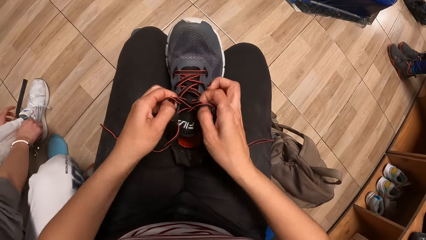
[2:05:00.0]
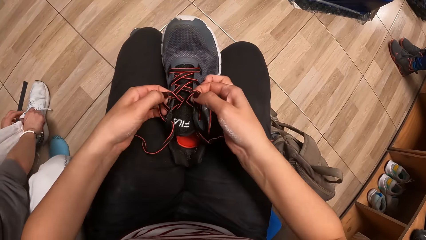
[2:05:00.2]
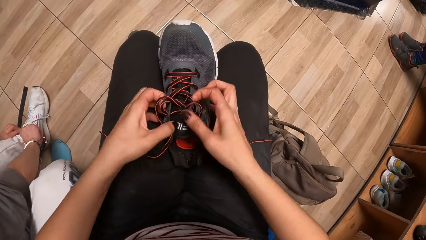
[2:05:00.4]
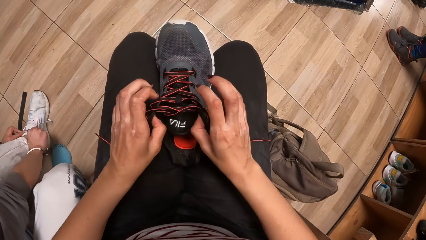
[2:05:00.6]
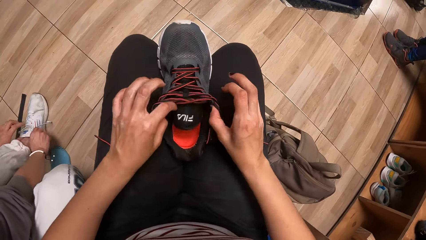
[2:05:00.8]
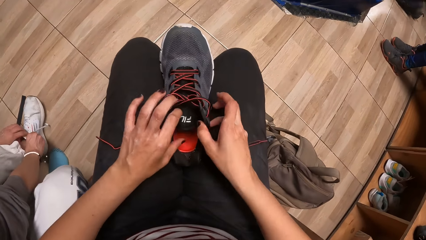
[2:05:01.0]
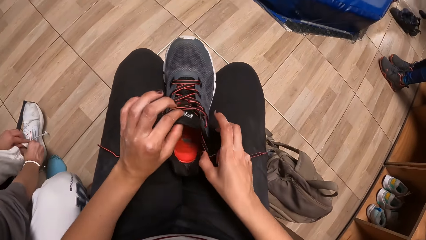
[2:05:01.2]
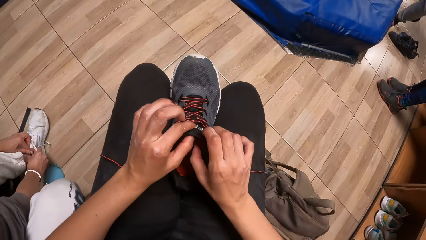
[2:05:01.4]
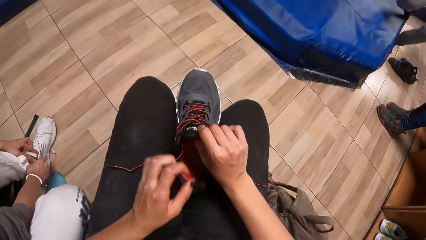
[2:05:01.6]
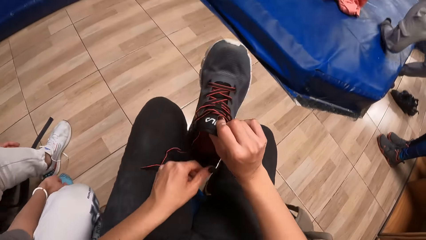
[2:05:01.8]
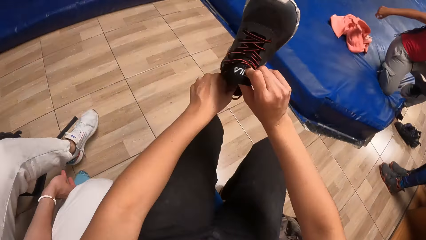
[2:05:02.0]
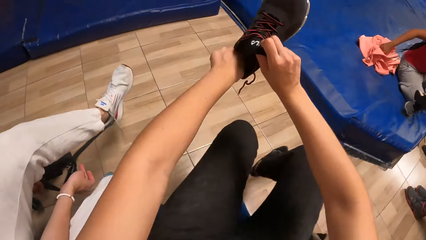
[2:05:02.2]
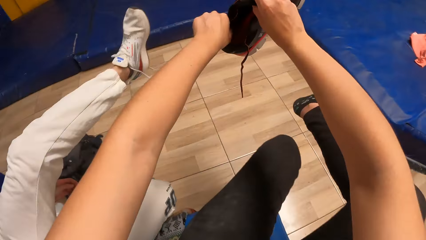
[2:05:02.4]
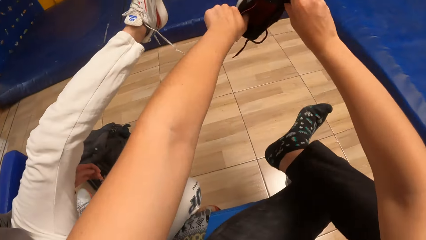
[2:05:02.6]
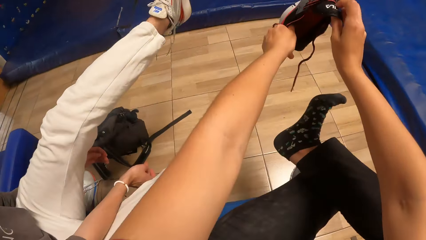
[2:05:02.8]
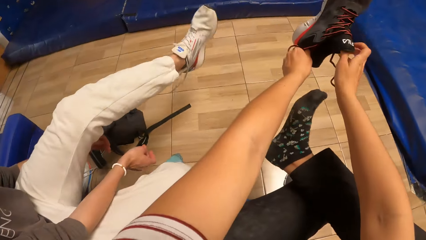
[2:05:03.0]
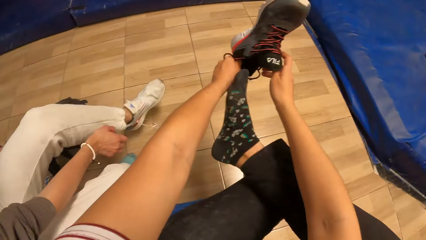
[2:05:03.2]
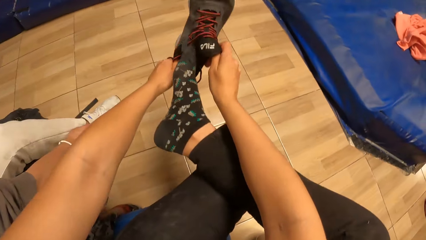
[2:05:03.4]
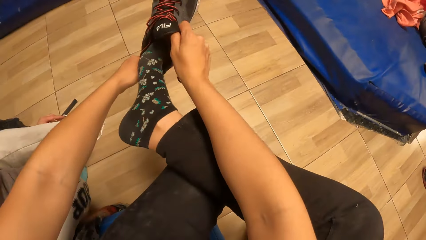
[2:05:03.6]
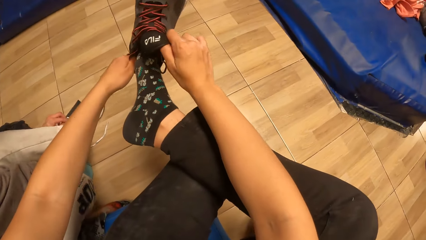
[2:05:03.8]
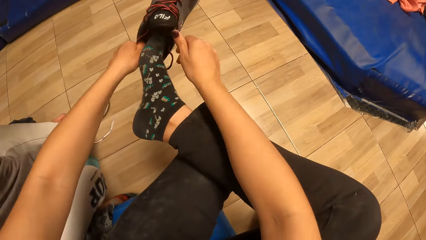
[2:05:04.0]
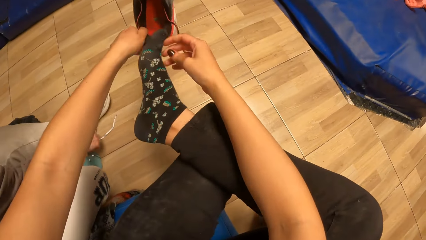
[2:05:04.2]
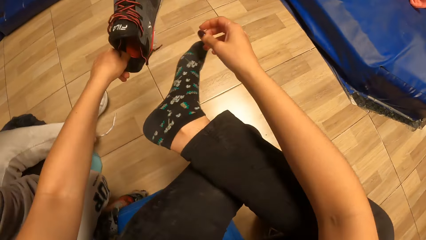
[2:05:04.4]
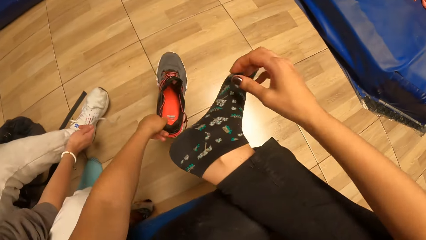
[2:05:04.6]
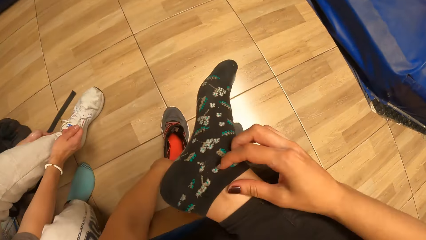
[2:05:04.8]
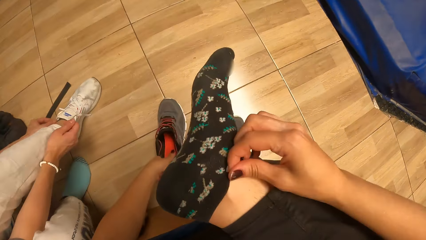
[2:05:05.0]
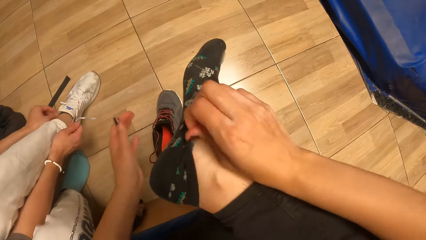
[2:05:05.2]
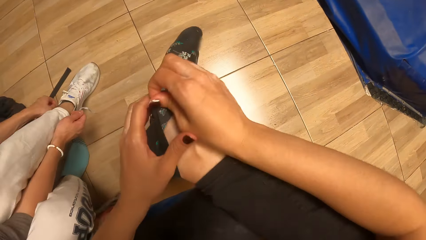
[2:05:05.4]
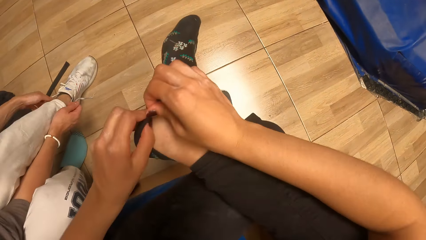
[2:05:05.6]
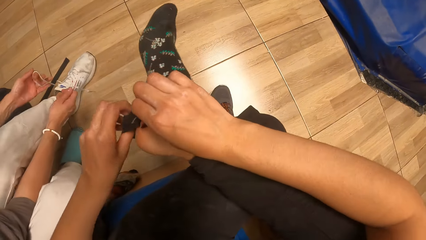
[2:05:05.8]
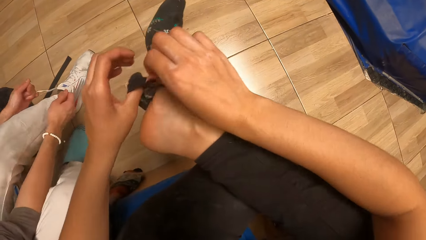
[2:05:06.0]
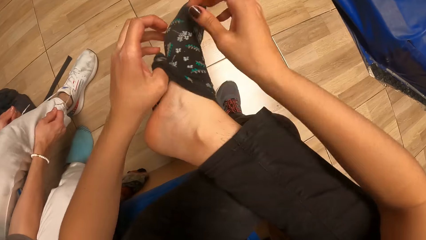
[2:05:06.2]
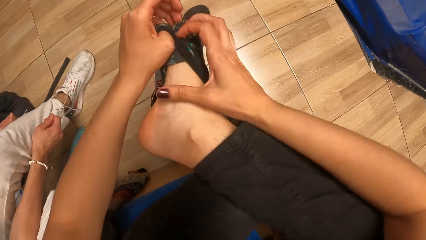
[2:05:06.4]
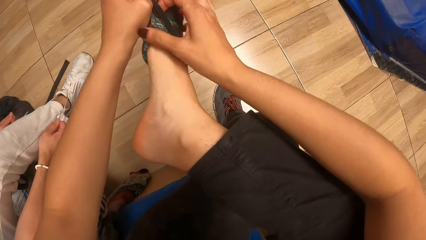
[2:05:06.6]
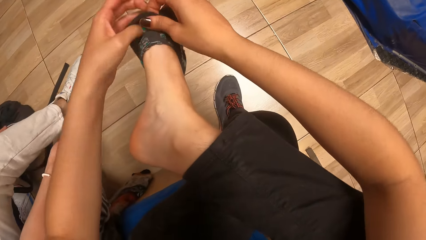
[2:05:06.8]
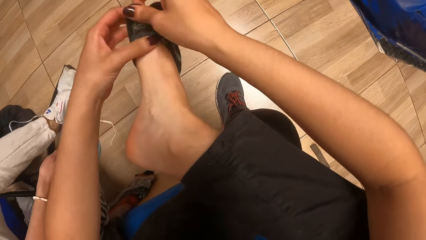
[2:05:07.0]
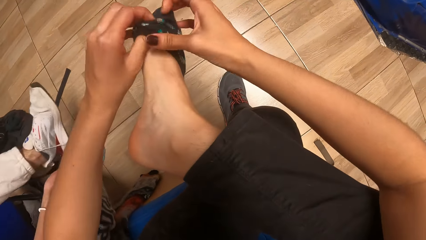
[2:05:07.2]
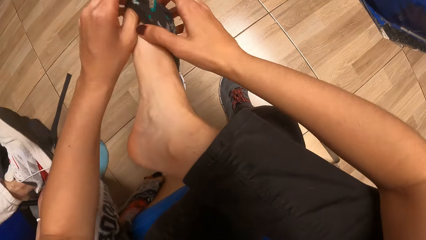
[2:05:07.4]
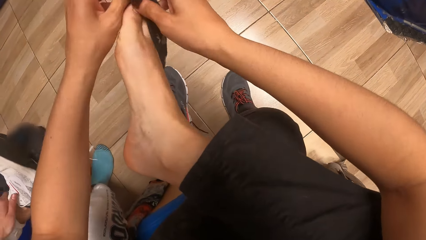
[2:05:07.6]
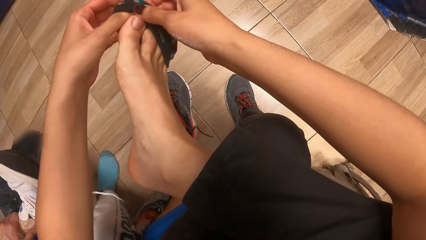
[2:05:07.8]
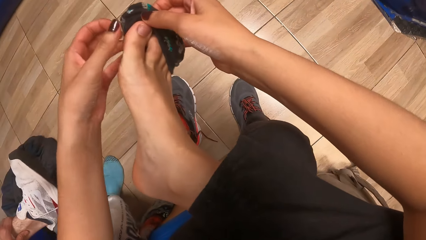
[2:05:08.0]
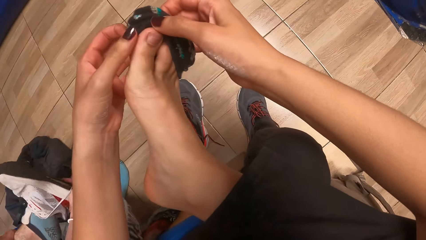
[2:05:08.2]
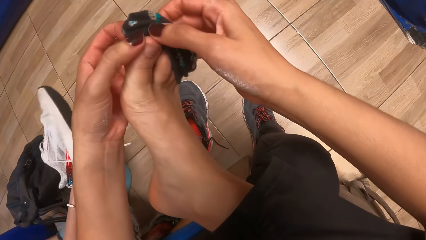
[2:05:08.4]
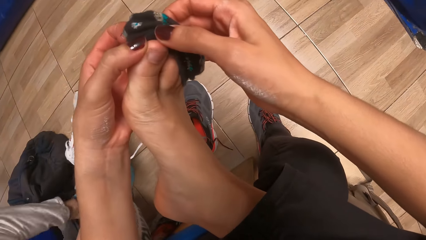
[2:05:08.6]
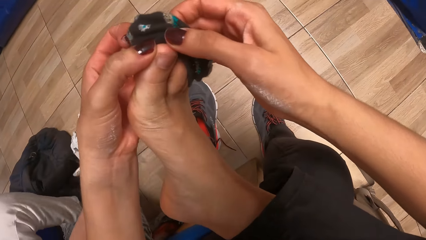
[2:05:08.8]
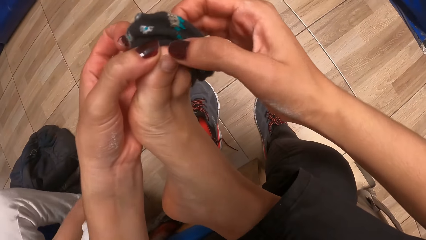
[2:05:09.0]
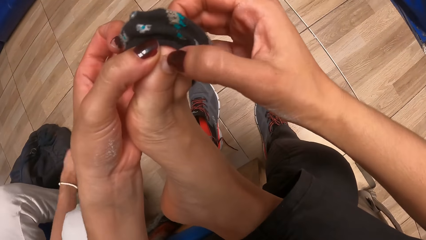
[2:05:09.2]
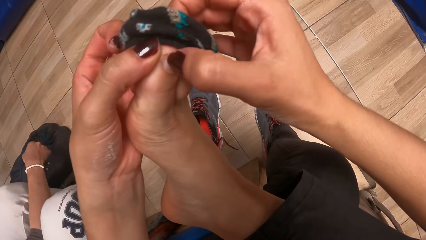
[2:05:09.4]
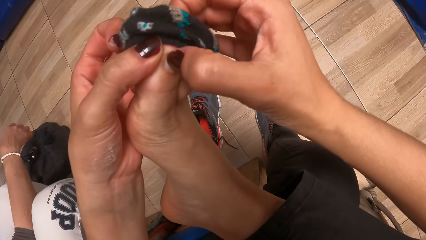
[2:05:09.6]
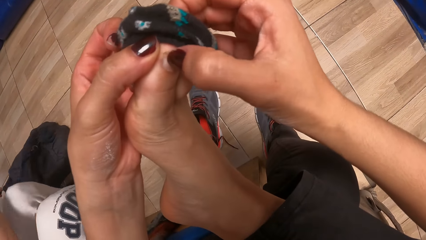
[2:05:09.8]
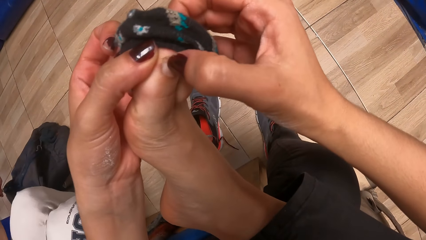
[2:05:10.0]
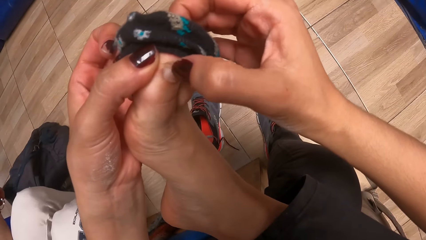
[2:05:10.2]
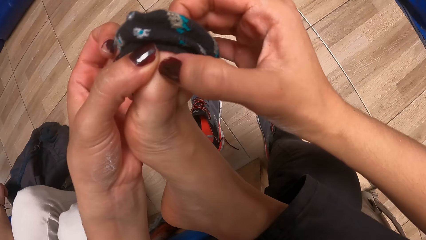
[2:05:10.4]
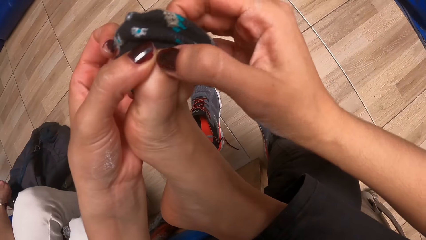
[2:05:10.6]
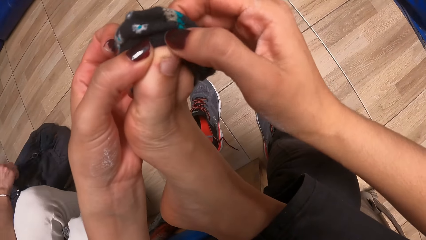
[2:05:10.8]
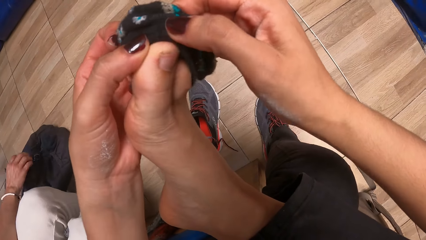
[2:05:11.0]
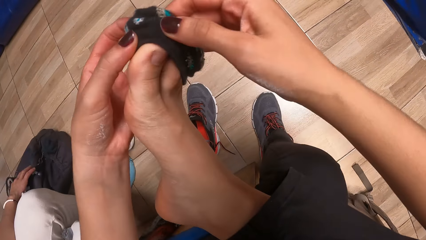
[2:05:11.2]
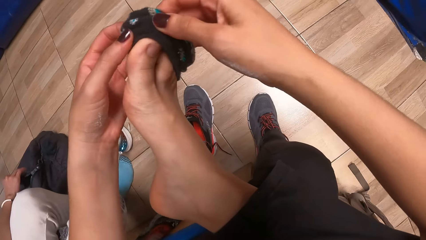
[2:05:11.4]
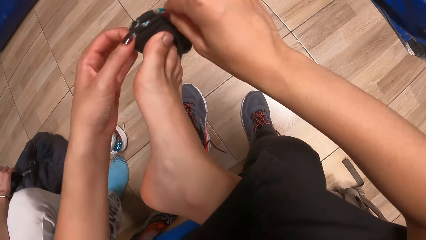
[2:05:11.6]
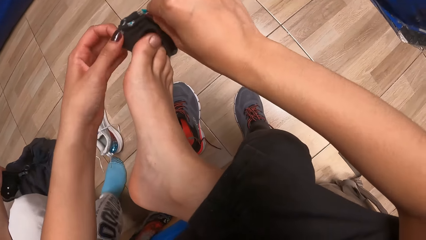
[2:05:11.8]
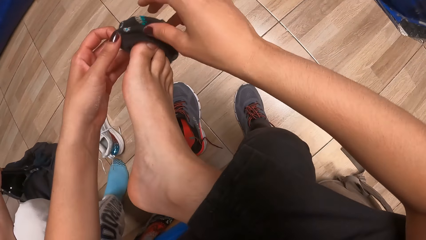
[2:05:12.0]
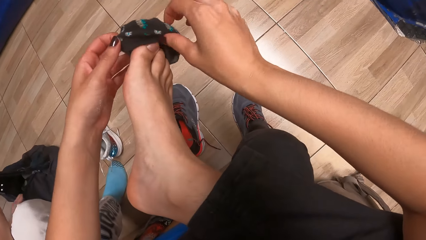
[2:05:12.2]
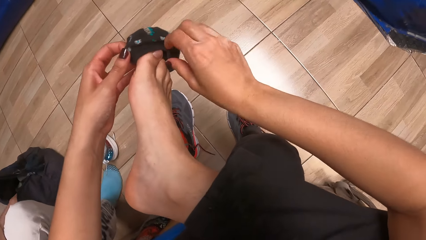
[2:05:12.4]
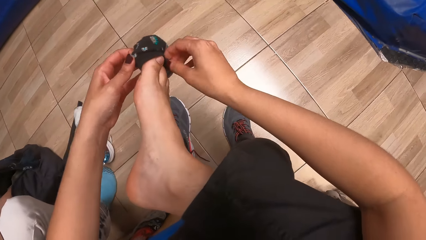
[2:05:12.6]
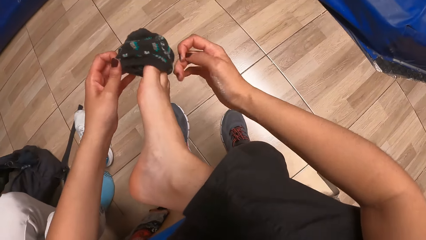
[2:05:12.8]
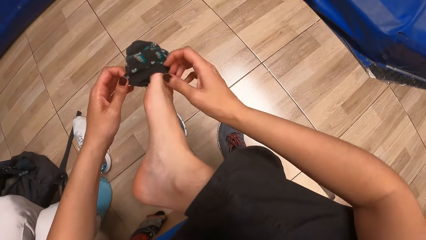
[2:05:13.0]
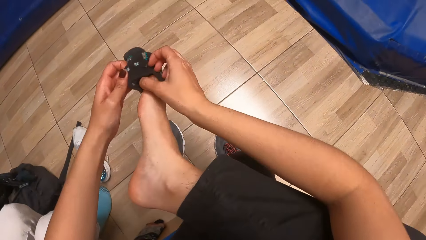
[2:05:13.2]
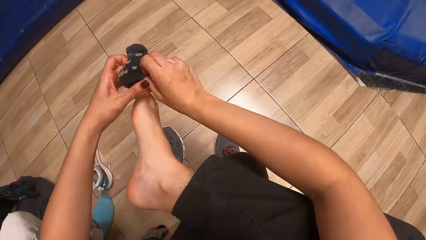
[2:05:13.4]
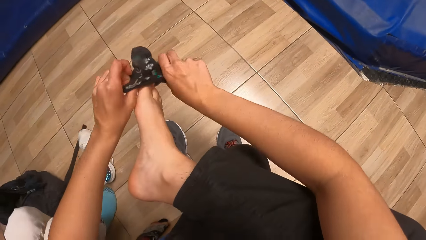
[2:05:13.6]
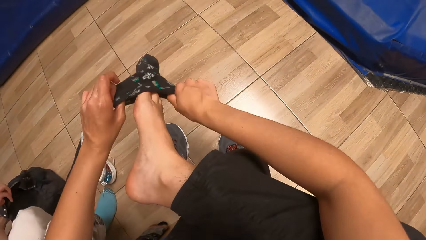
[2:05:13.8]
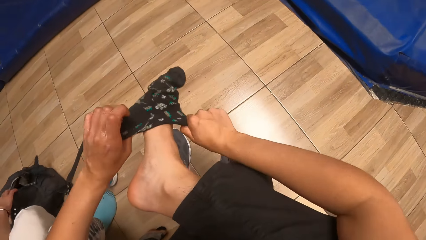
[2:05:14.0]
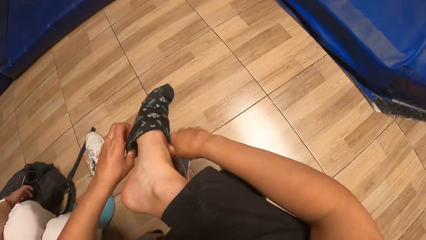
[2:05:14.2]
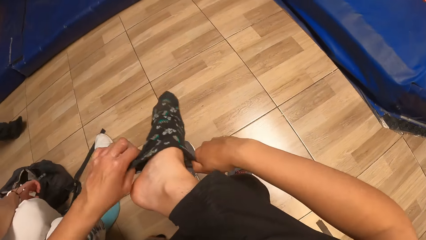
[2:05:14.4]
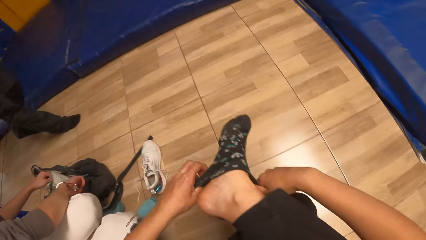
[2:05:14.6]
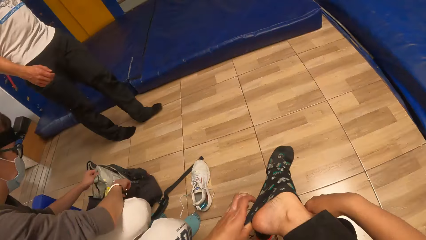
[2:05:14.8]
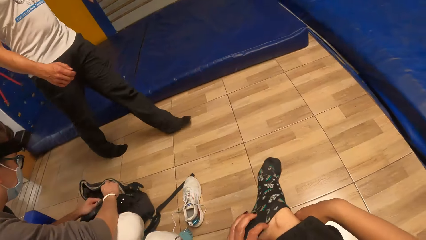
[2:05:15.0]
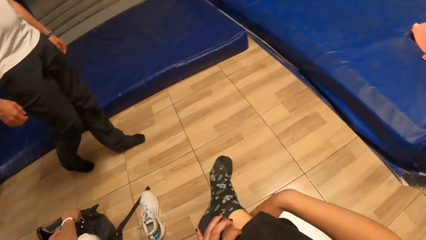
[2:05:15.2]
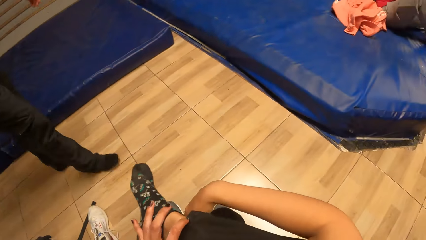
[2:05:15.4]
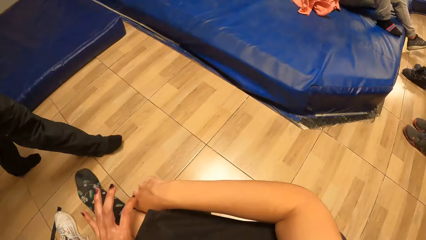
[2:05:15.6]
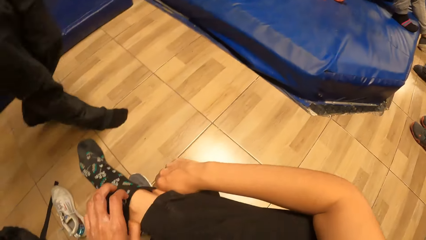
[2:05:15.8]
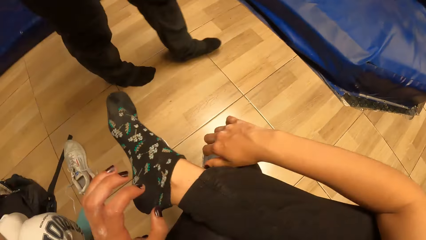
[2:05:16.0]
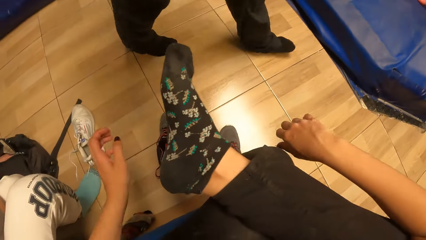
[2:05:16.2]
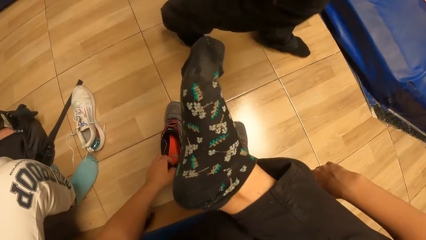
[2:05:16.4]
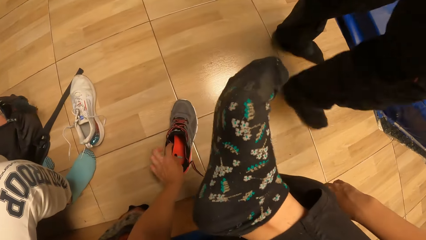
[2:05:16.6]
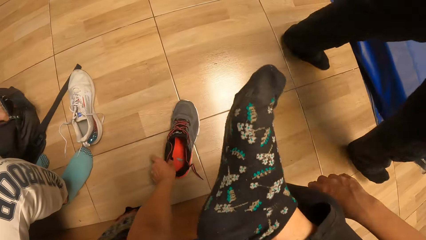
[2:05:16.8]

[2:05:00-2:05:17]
The man fits the shoe with both hands. The camera wearer pulls the shoe up with her hands. She places her right leg on her left leg. She wears the shoe in her hands in her right foot. The man pulls the lace of the shoe with both hands. The camera wearer drops the shoe in her left hand on the floor. She pulls off the socks on her right foot with both hands. The man pulls off the shoe in his left foot with his right hand. The camera wearer looks at the toe. The man unzips the bag on the floor with his right hand. The camera wearer wears the socks on her right foot with both hands. The man holds out a grey bag from the bag on the floor with his left hand. Another man passes by the camera wearer and the first man.
